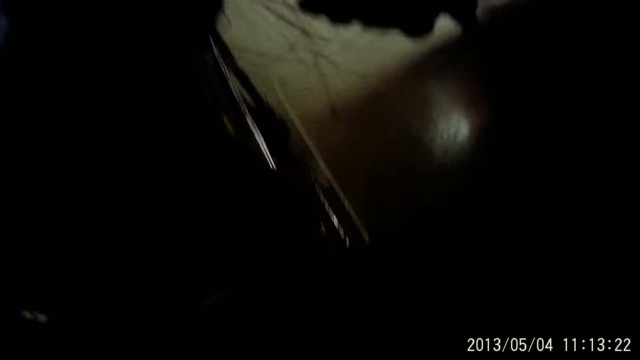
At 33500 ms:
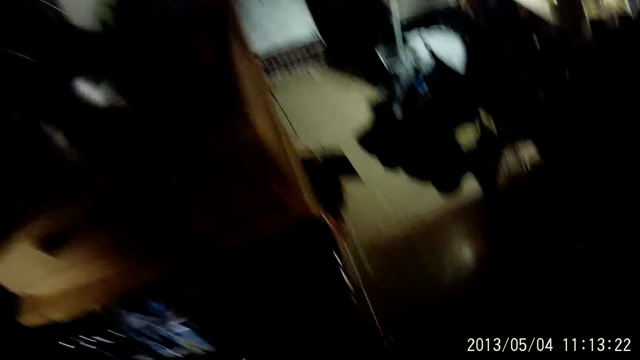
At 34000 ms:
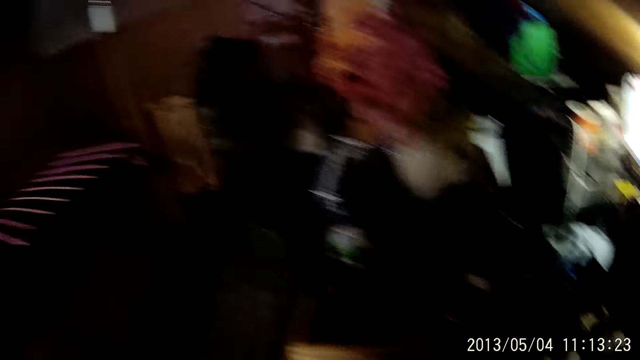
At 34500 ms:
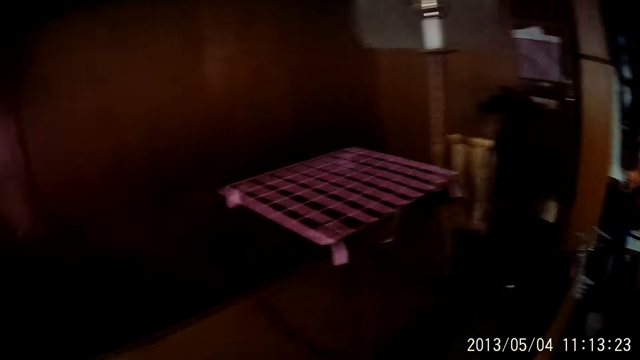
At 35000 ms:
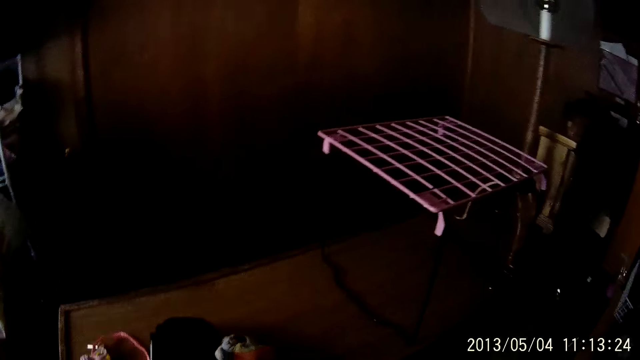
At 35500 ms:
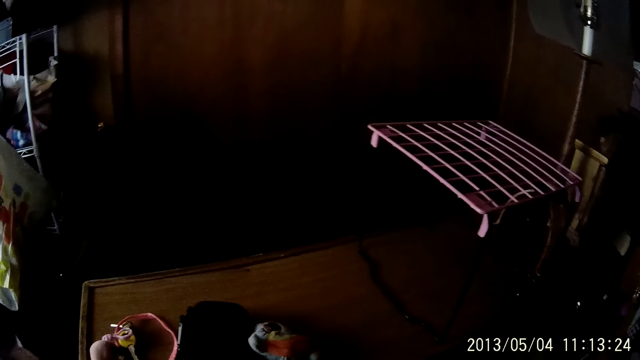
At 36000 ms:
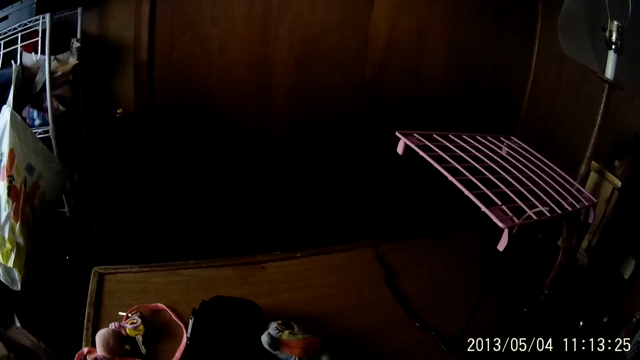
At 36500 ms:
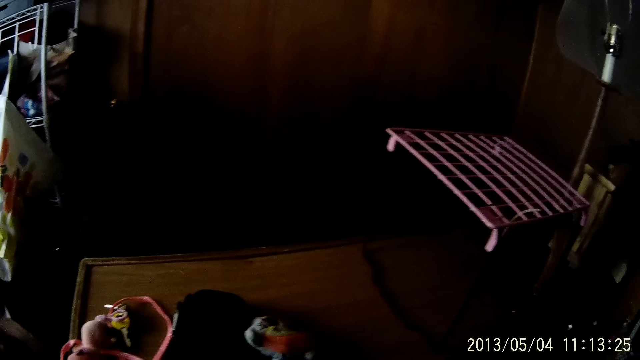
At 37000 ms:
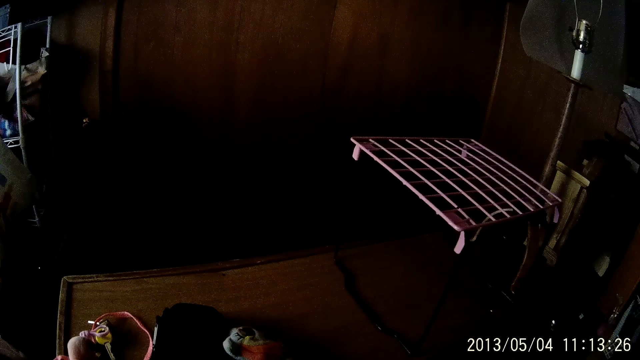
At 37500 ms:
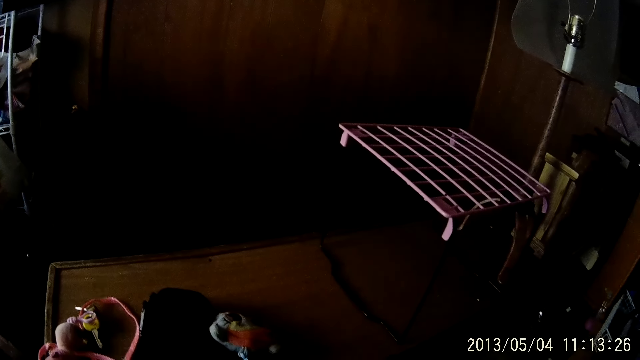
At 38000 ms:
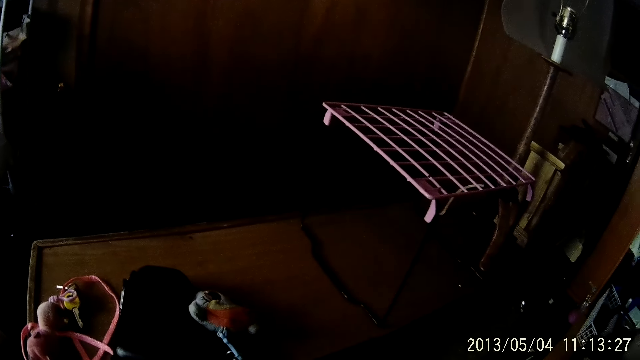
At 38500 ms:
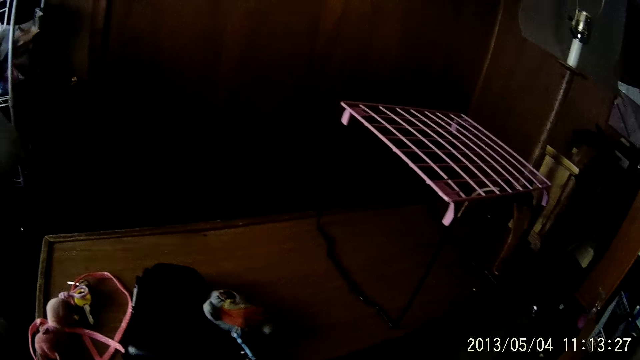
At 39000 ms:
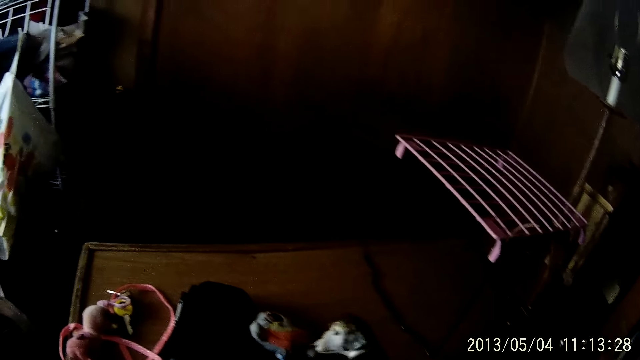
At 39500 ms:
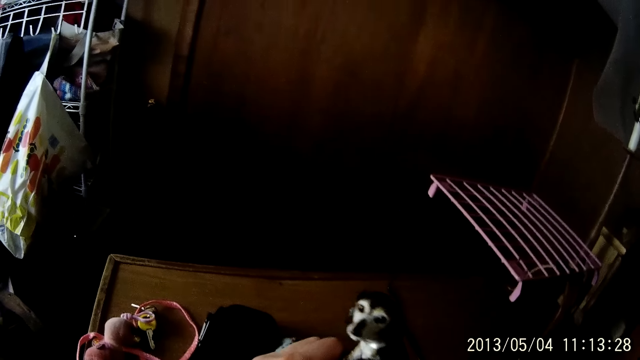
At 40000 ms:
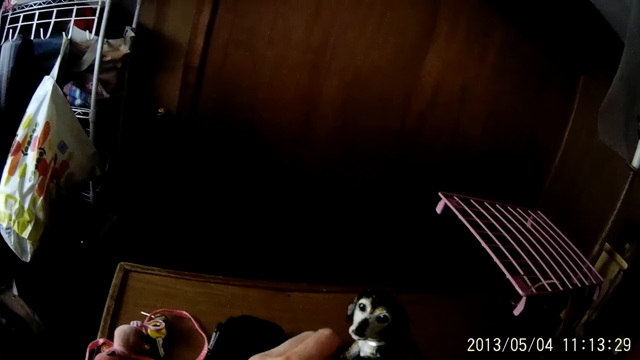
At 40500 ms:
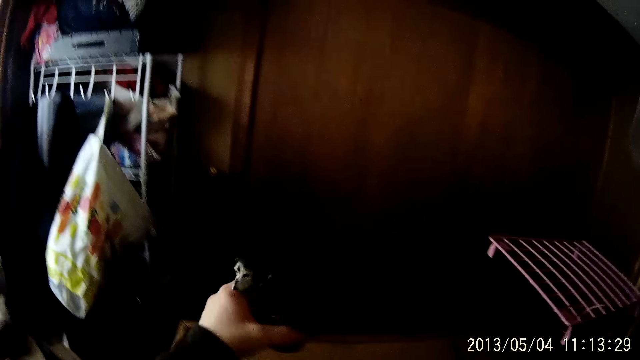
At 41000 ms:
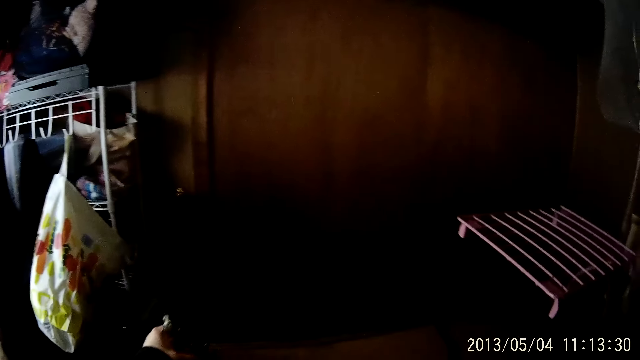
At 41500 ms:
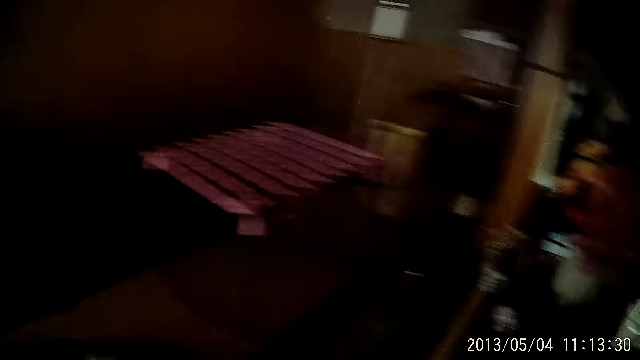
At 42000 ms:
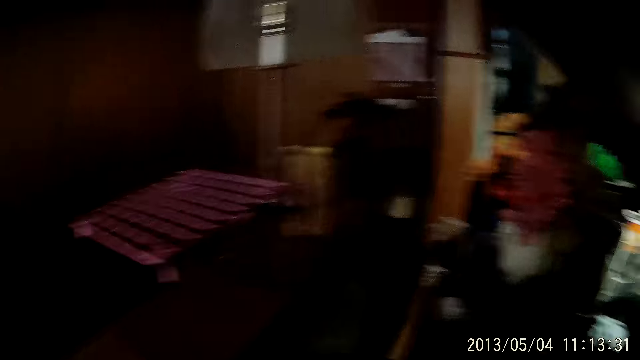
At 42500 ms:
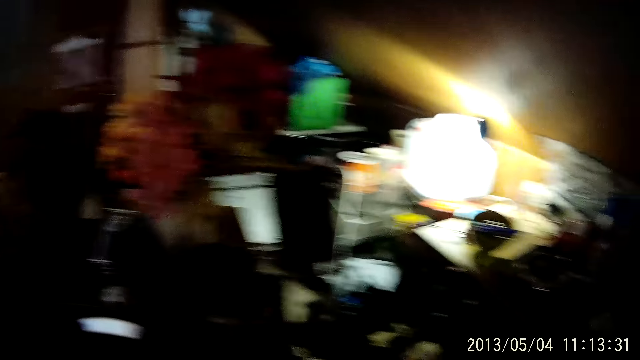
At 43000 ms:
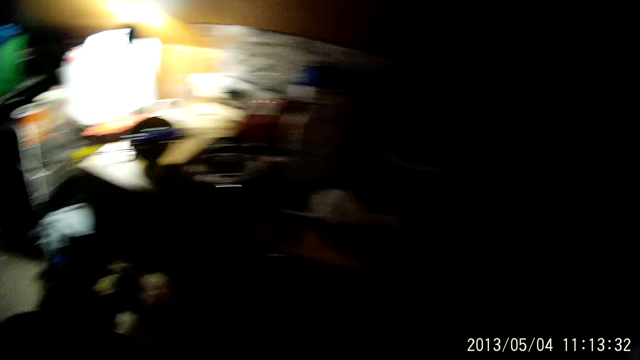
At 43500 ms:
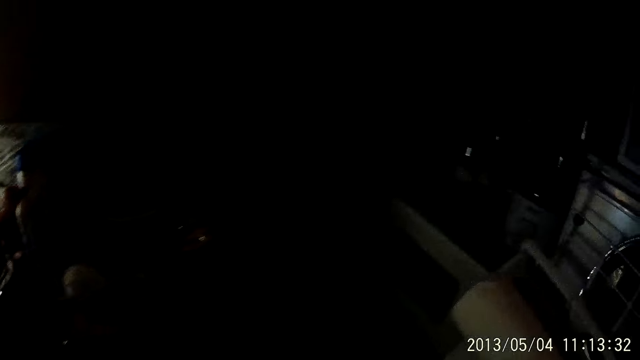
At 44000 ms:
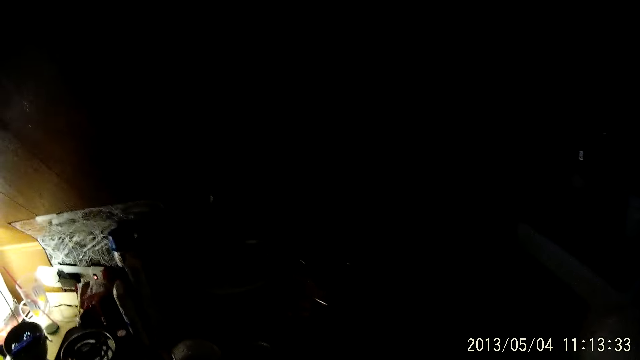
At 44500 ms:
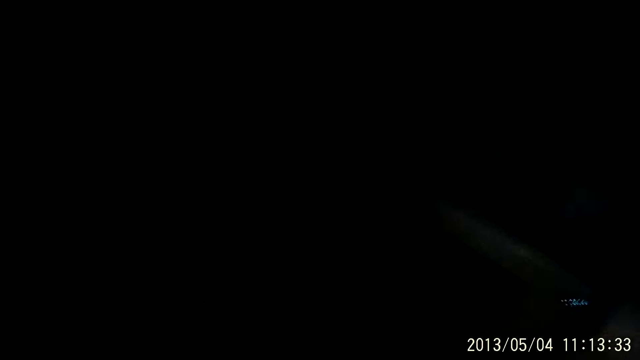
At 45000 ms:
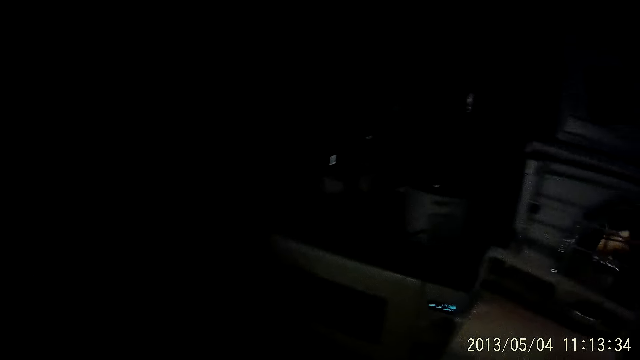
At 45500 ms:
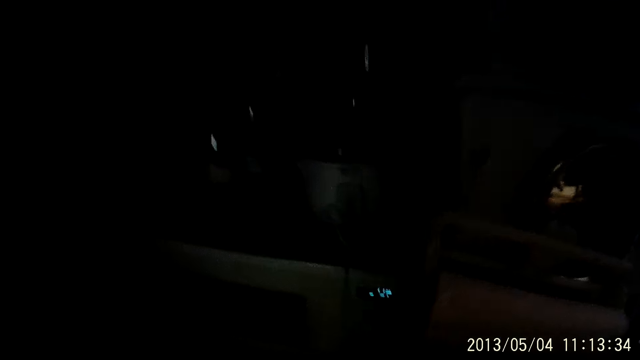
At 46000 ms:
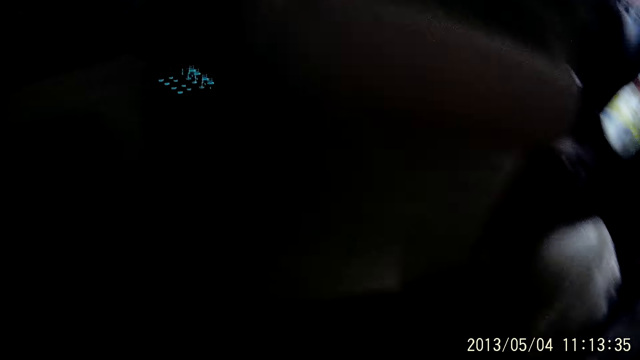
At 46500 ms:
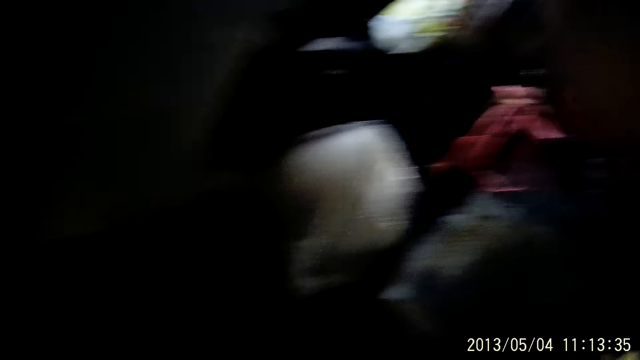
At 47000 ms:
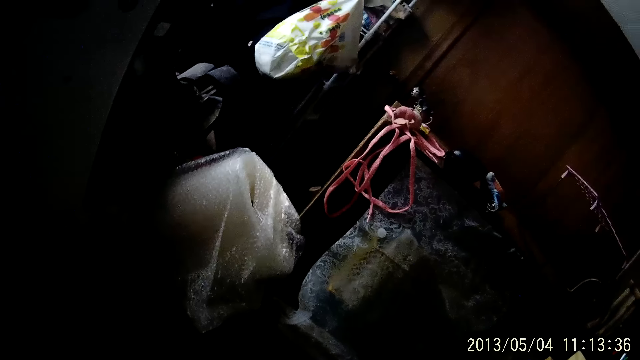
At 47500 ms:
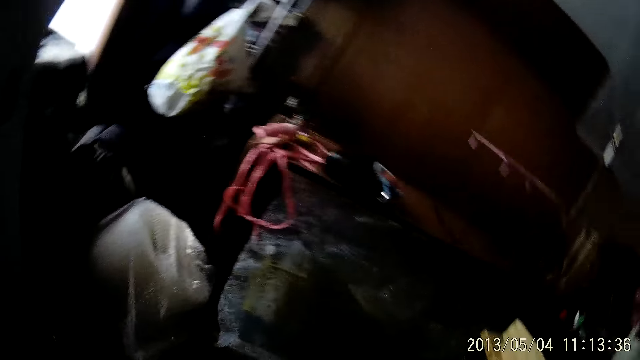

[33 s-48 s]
The camera wearer stands up. She holds a toy in her left hand. She touches a doll. She looks around.

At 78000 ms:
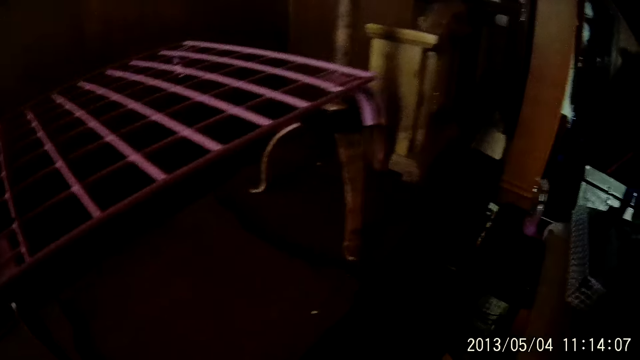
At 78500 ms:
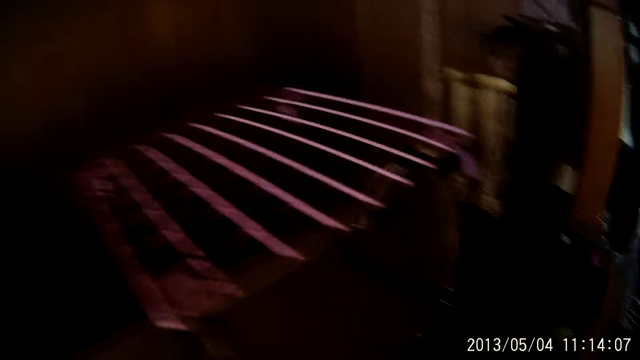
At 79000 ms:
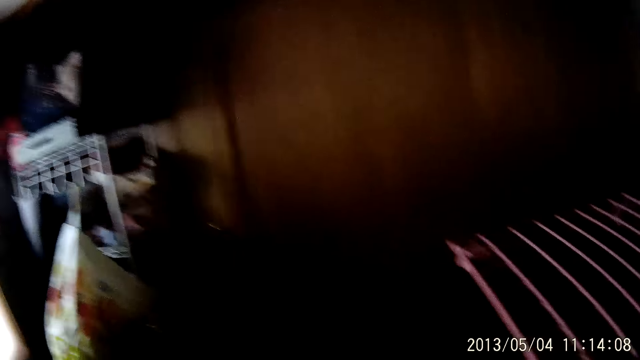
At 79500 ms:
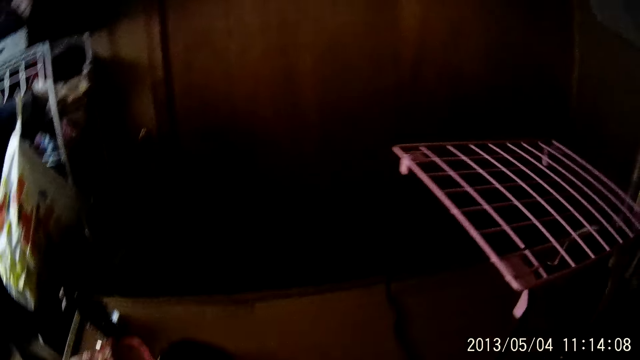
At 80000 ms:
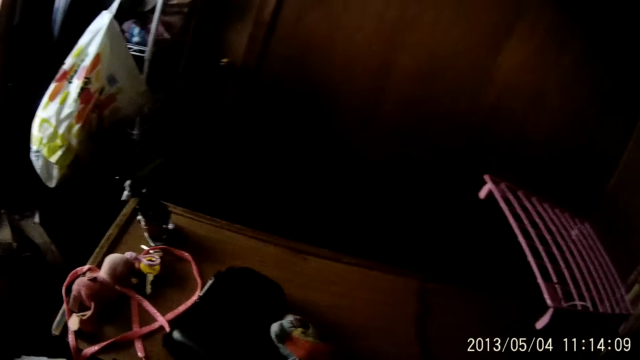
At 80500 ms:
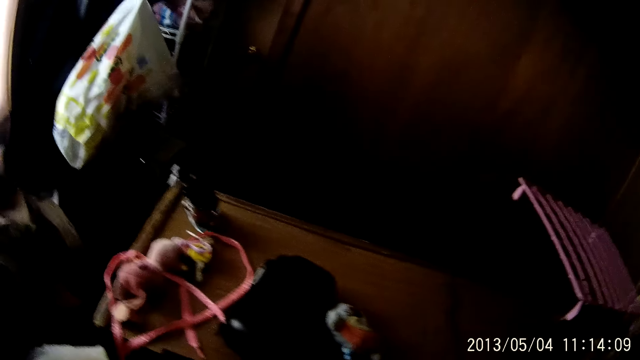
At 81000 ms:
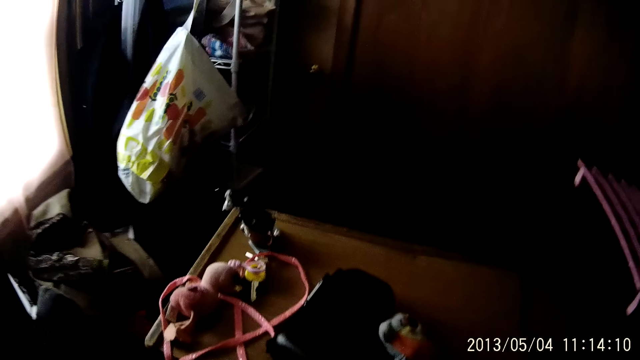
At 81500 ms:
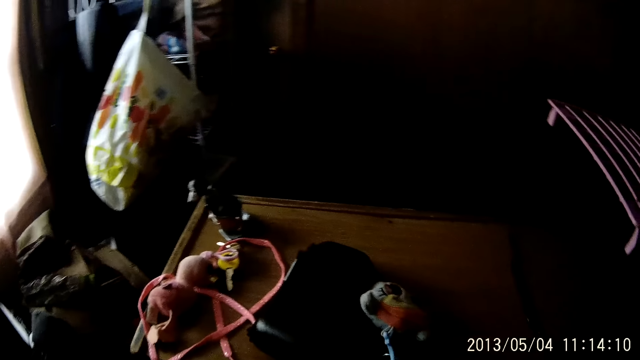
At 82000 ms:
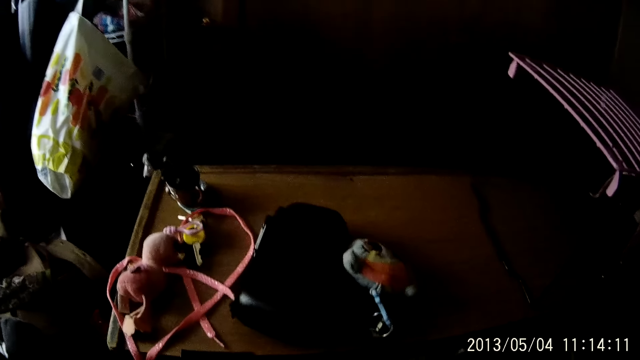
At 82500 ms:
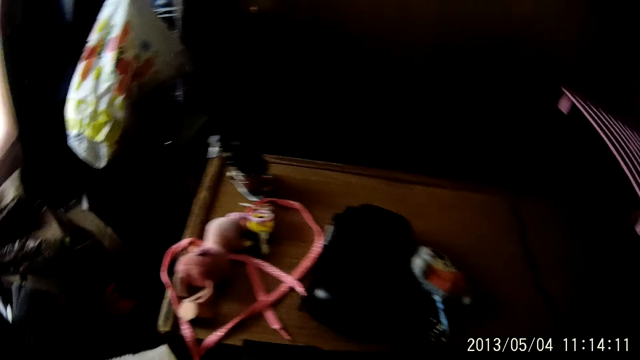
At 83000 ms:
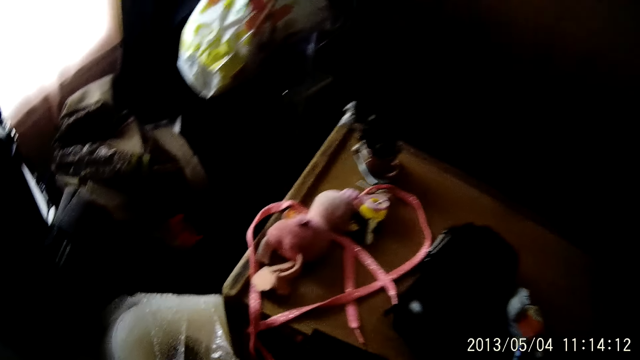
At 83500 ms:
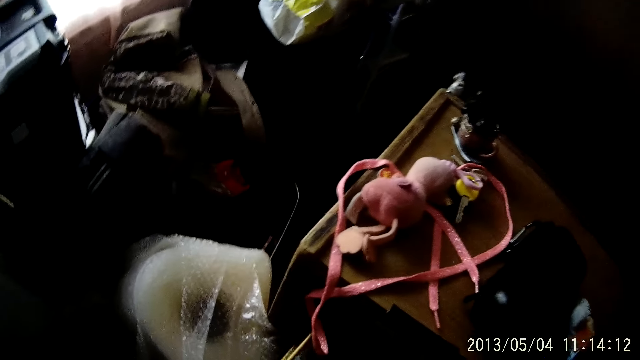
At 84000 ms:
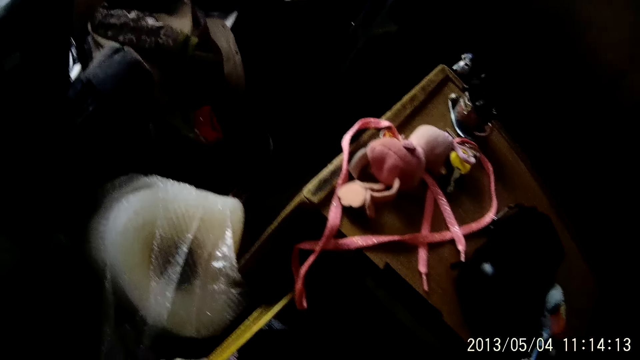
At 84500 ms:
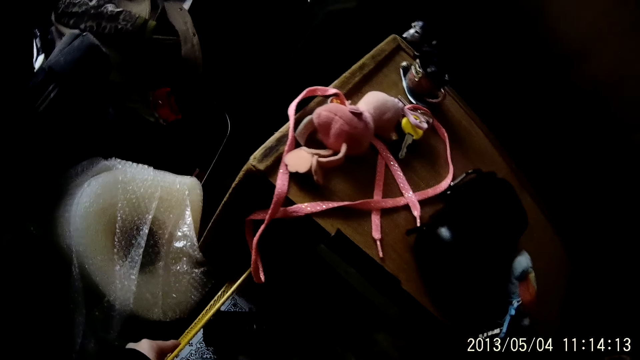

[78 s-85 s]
The camera wearer scratches her hair with her left hand. She holds the drawer with her left hand.
